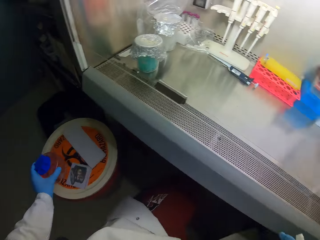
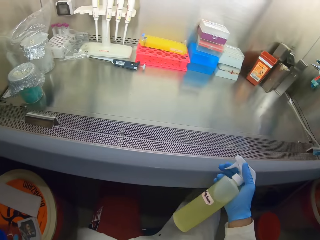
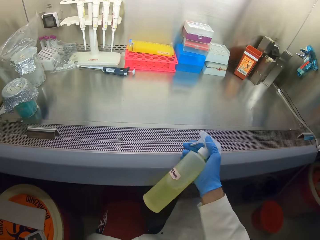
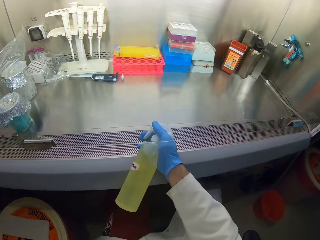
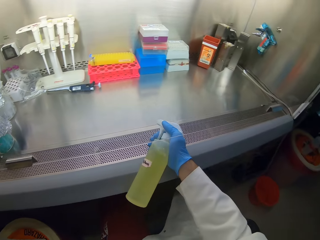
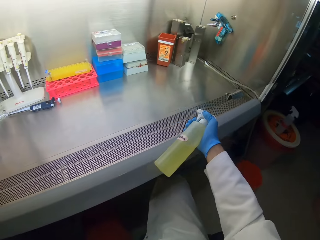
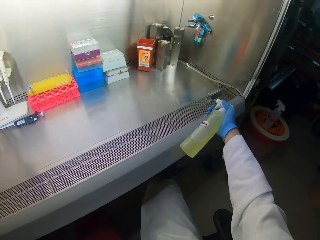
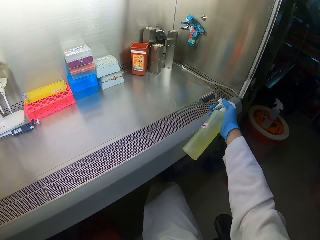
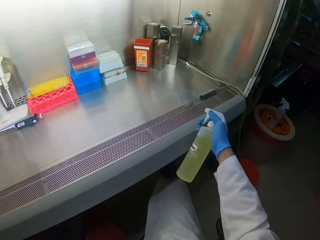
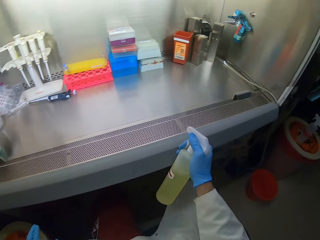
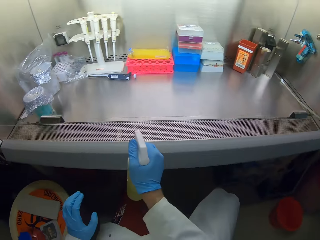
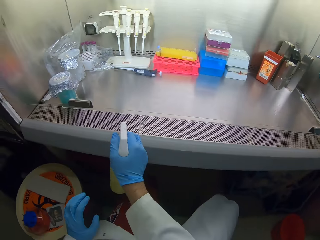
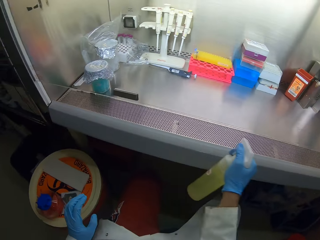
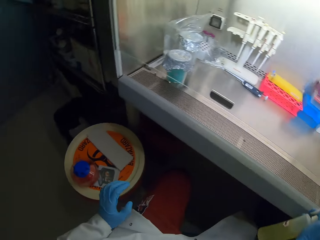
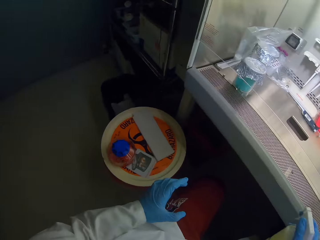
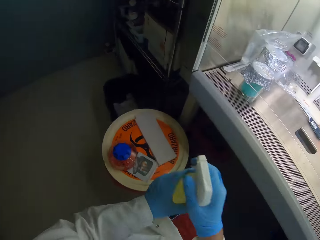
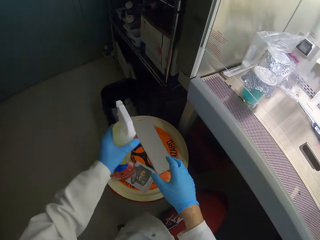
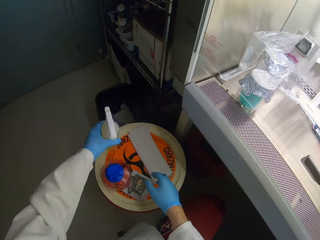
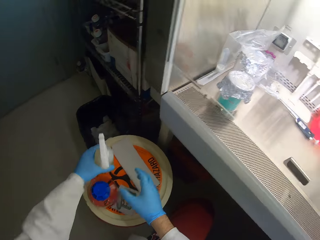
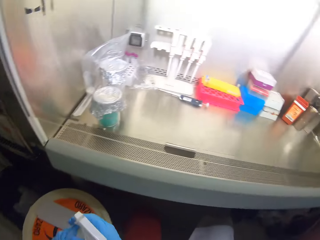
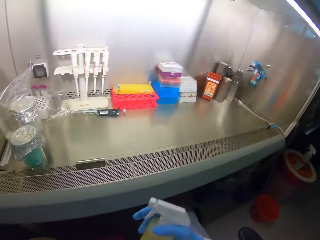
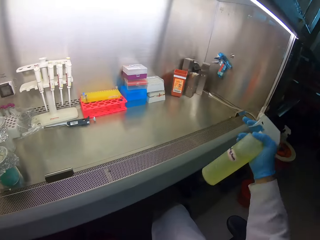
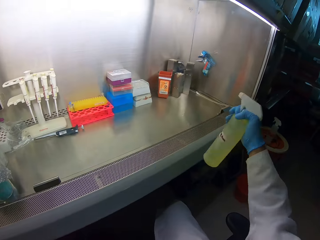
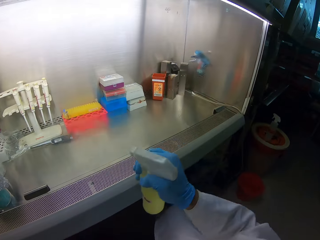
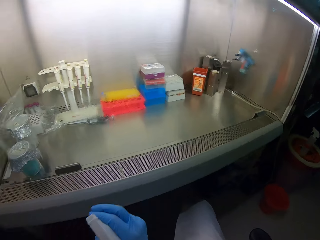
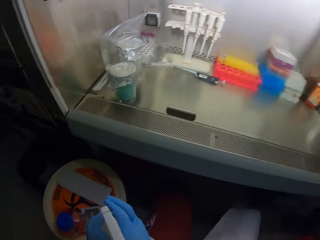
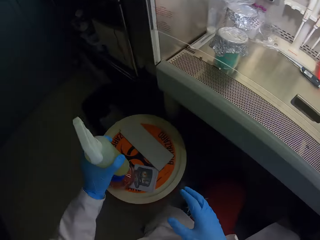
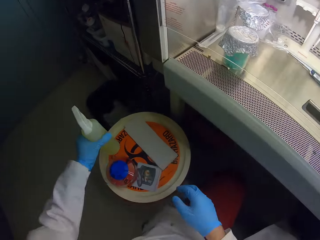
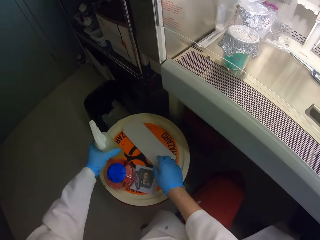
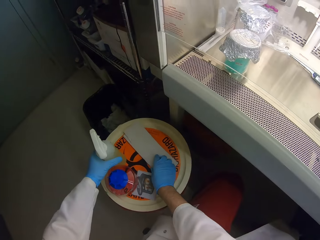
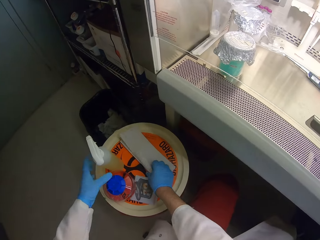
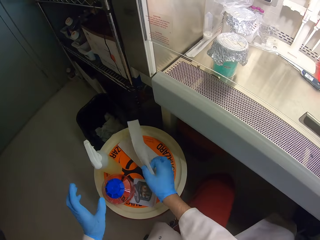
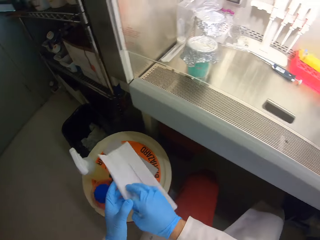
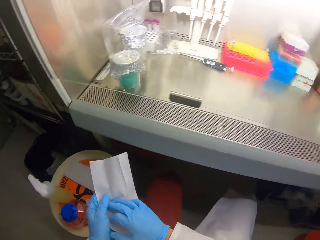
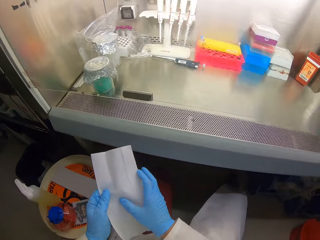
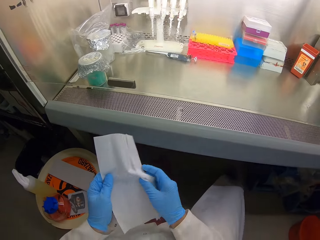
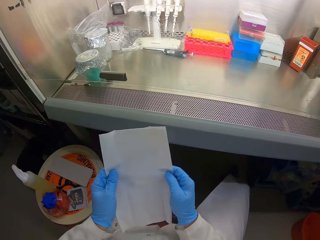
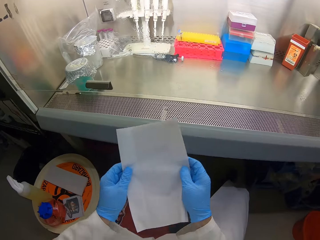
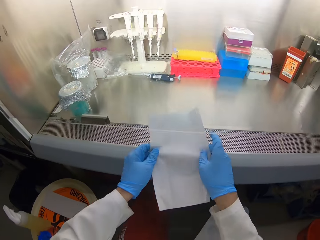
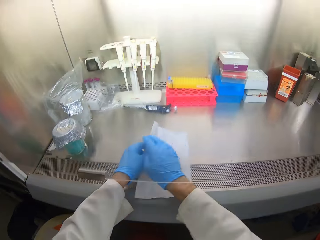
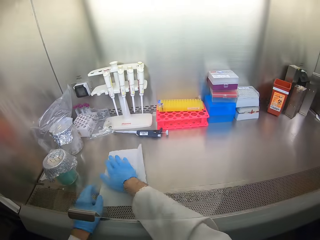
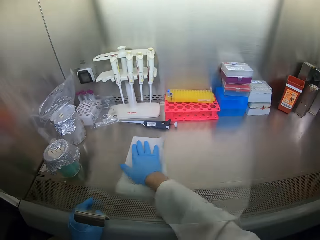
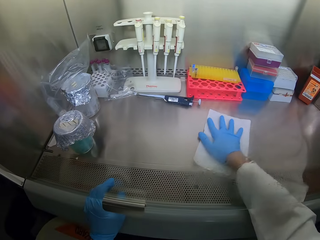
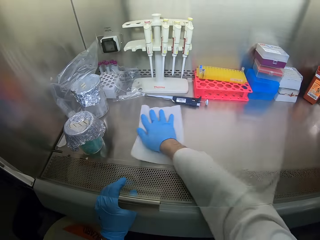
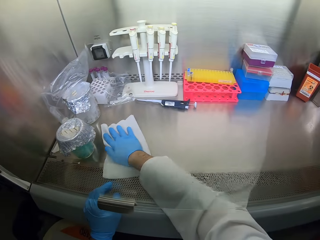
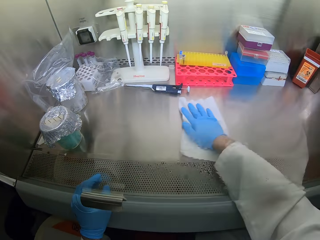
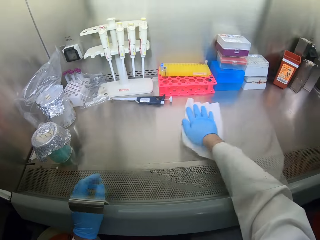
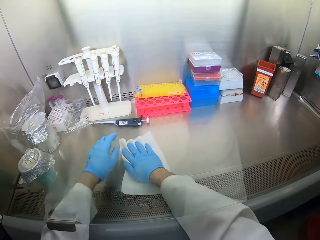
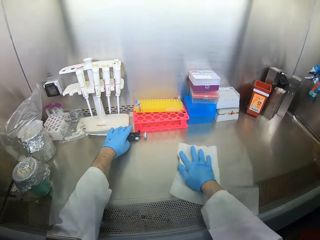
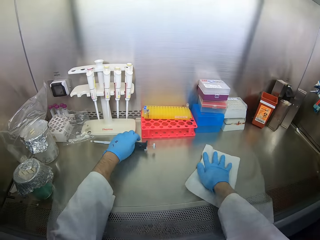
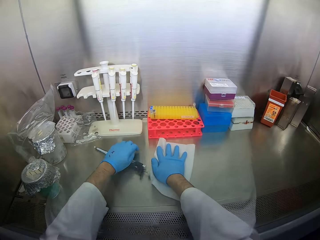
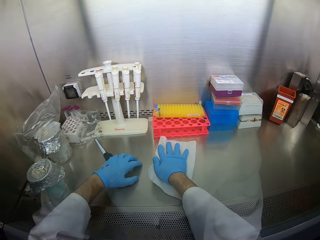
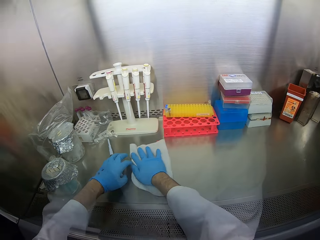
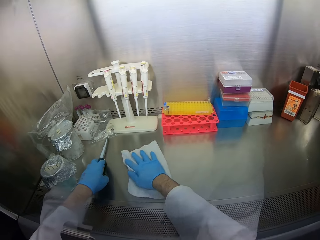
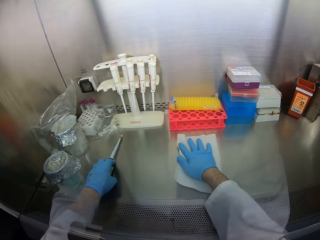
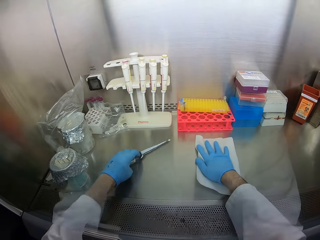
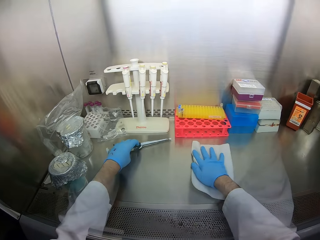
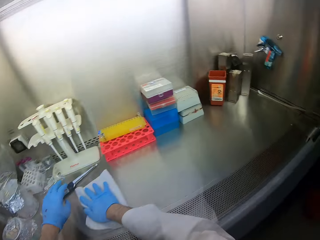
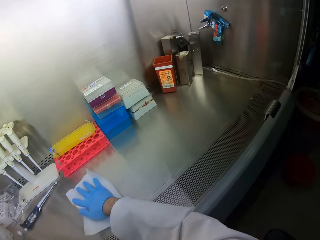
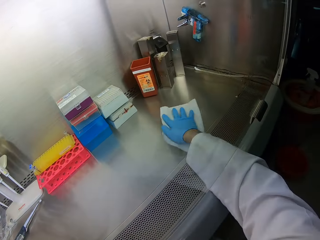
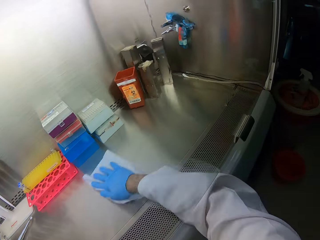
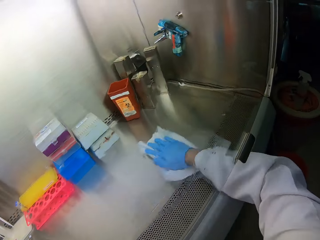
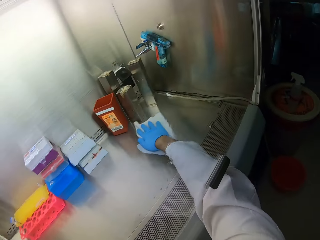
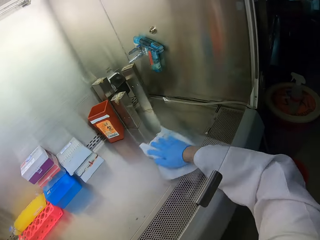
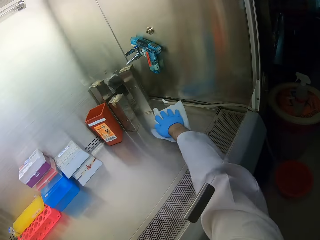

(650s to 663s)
The camera wearer sanitizes the counter. They put the sanitizer on the dustbin, pick a paper from the dustbin, and wipe the counter.

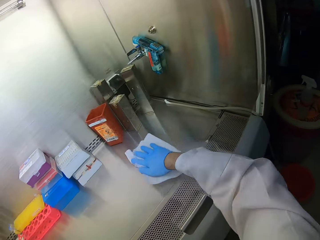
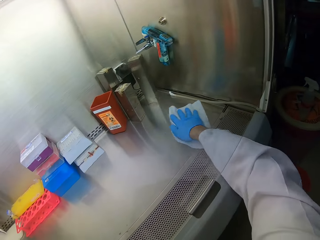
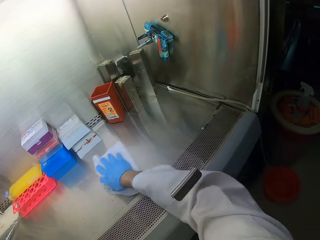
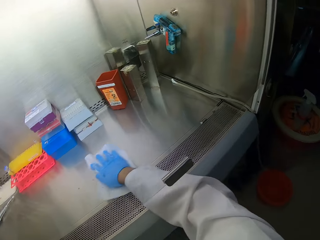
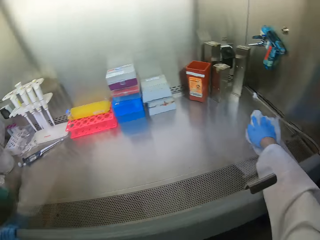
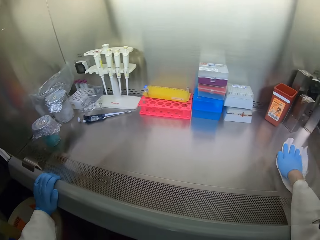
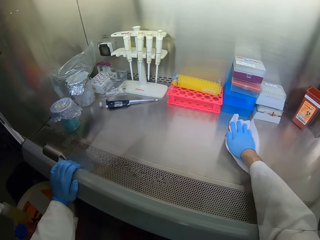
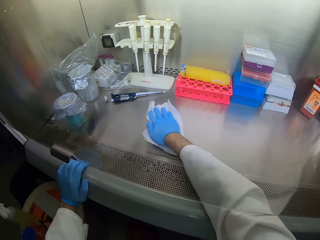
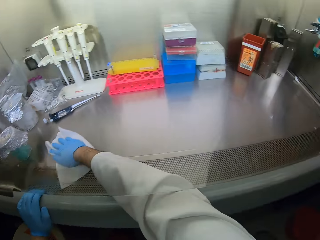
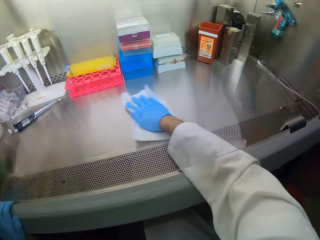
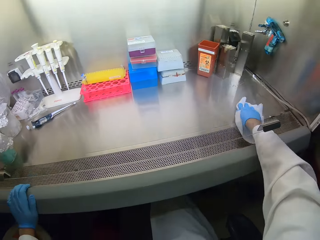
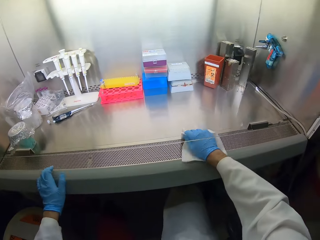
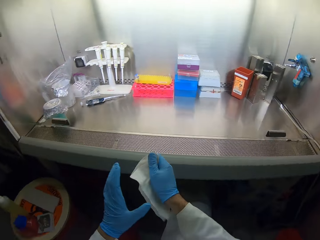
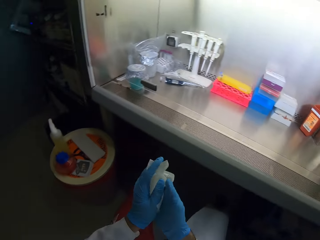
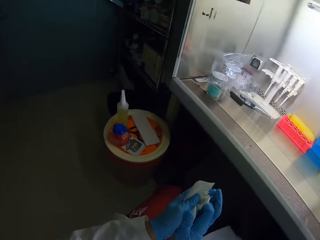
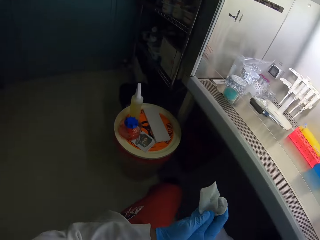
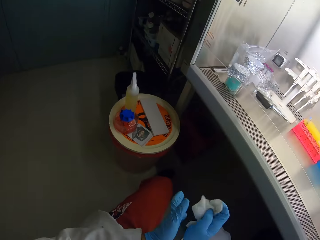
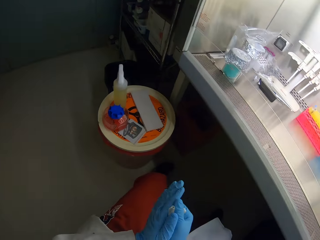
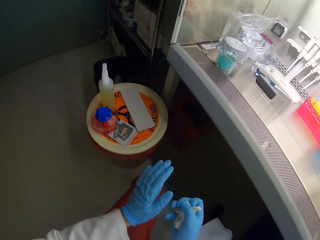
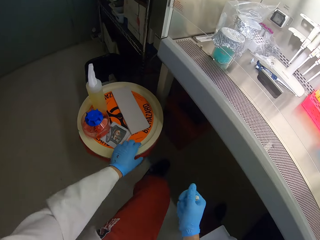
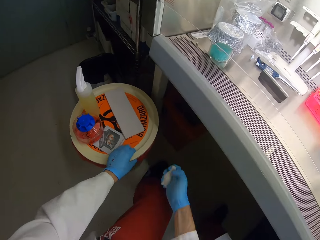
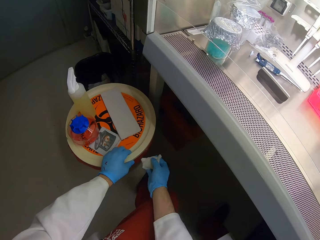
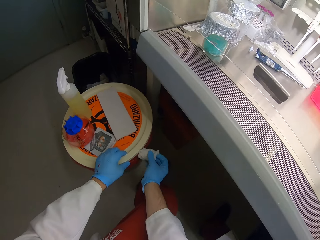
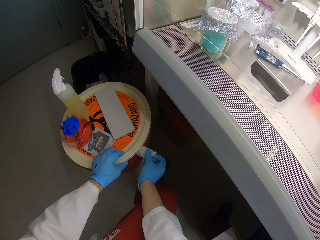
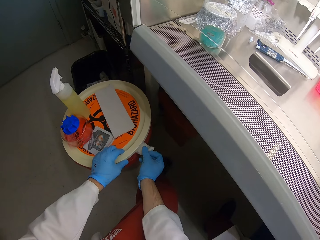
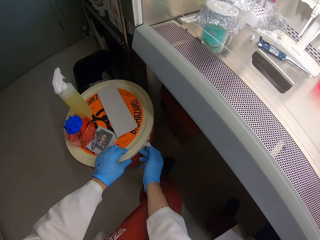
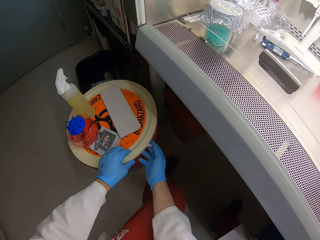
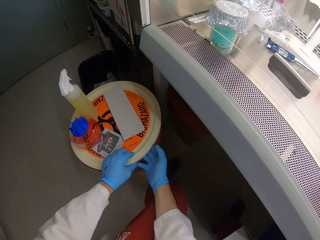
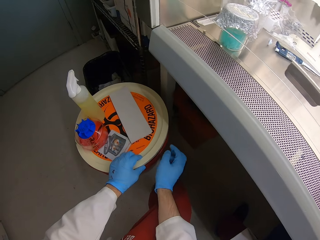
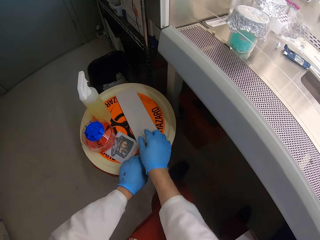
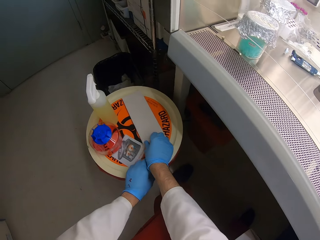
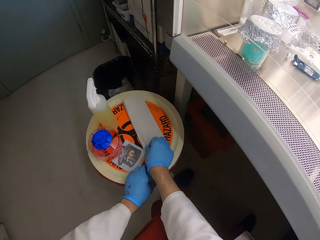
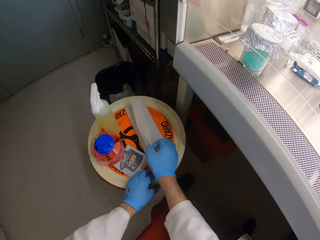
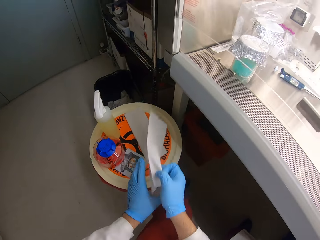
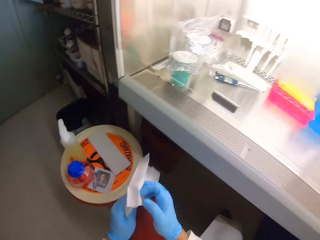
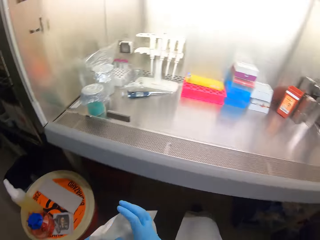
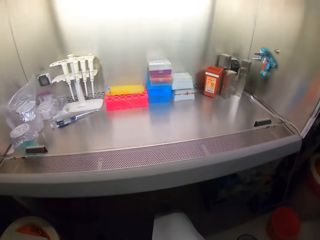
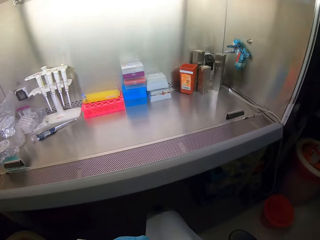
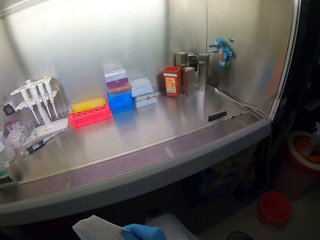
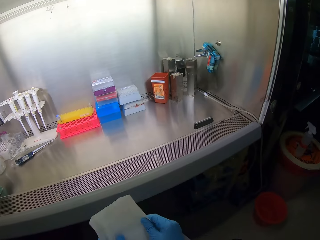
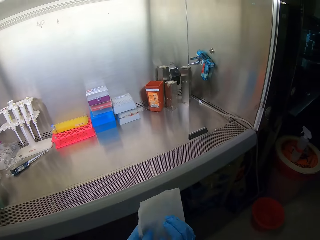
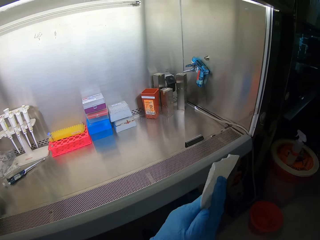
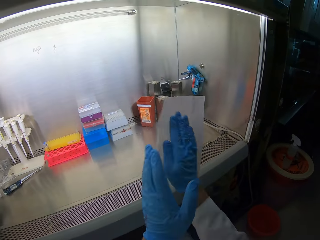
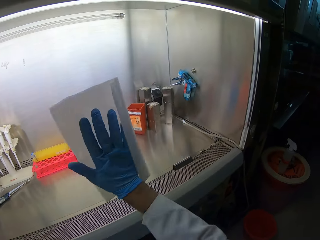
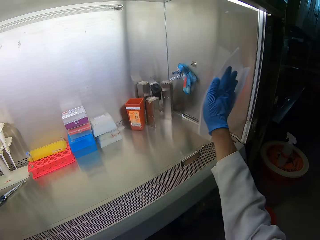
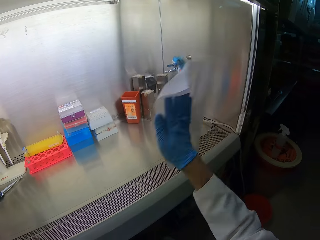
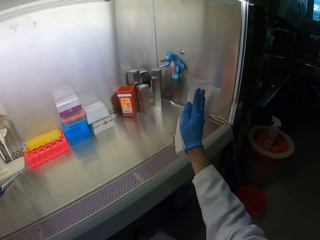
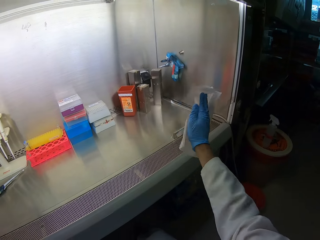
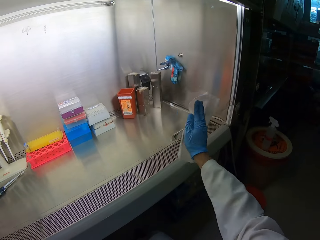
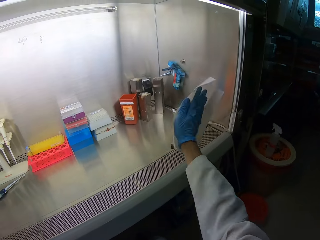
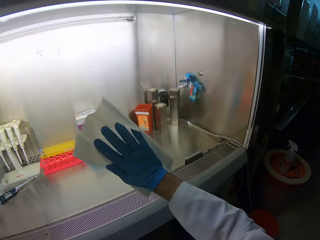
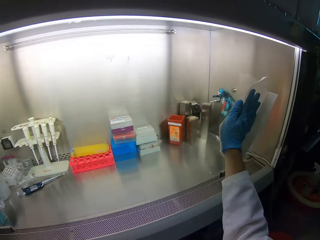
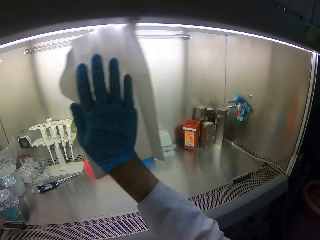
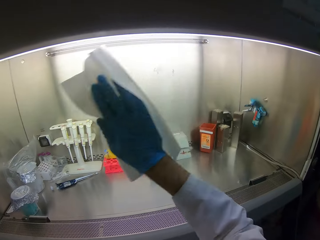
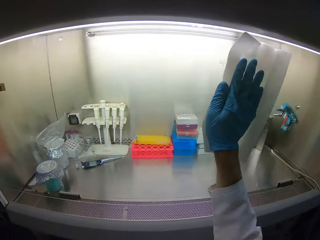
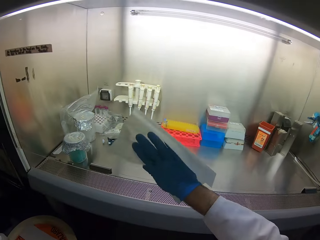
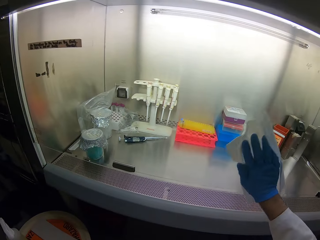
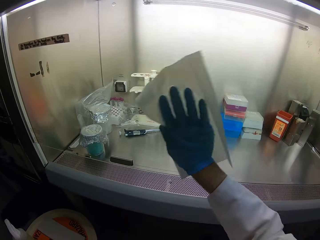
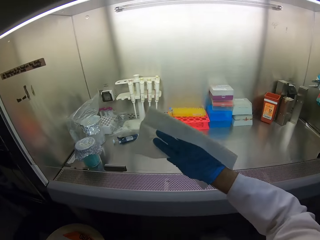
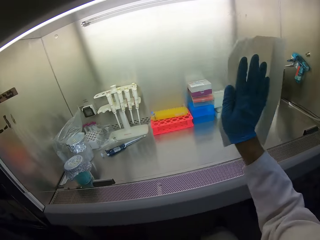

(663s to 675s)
The camera wearer puts the paper in the dustbin. They pick another paper and wipe a mirror.
